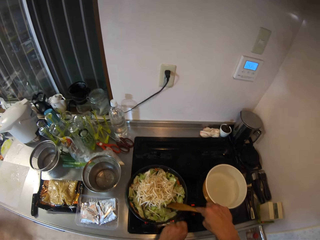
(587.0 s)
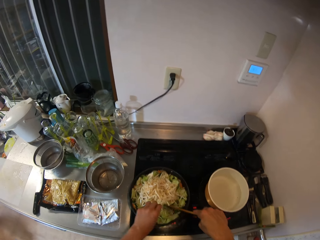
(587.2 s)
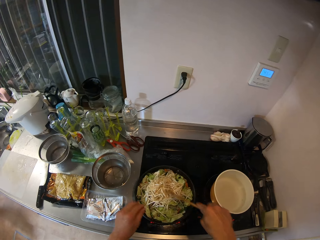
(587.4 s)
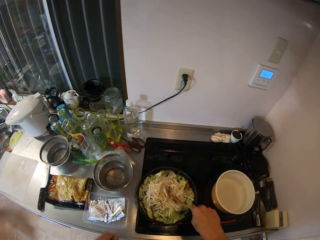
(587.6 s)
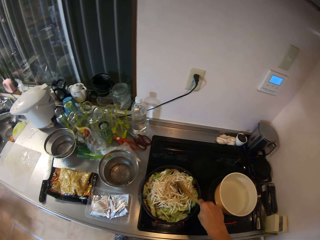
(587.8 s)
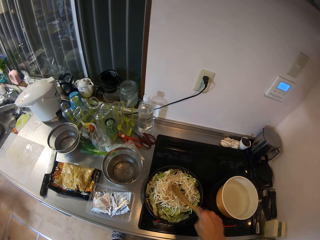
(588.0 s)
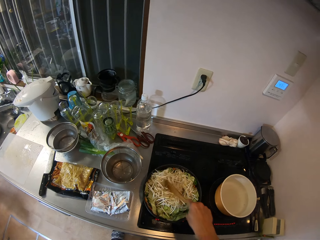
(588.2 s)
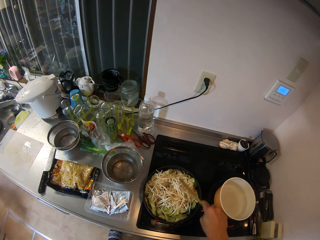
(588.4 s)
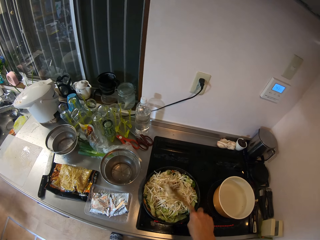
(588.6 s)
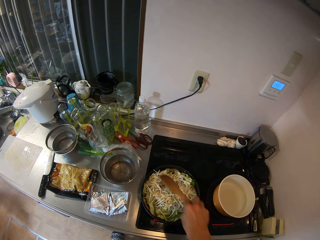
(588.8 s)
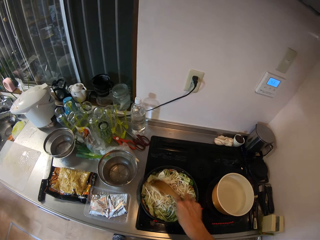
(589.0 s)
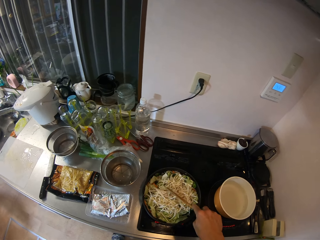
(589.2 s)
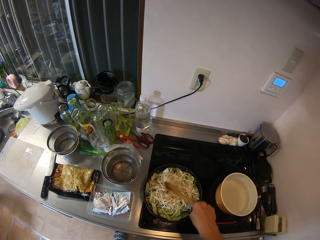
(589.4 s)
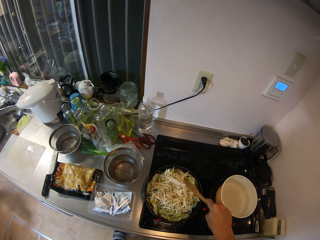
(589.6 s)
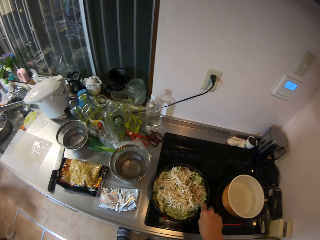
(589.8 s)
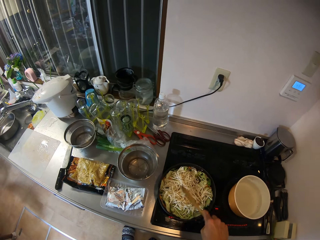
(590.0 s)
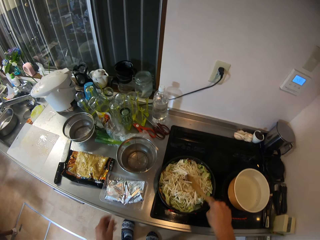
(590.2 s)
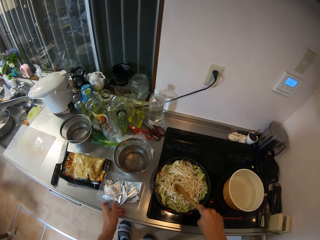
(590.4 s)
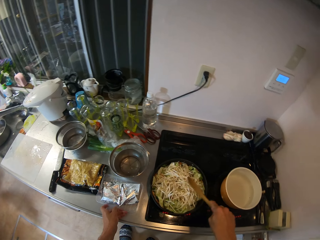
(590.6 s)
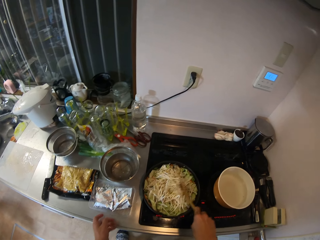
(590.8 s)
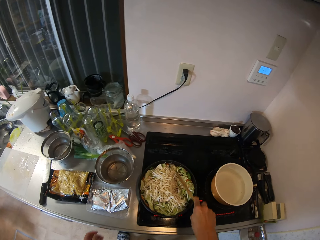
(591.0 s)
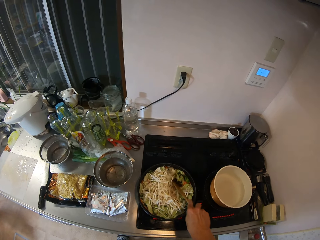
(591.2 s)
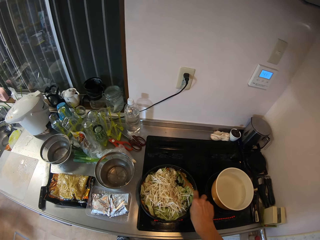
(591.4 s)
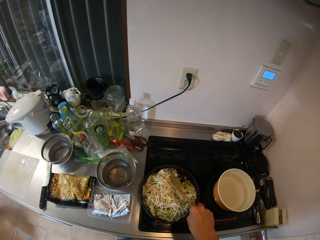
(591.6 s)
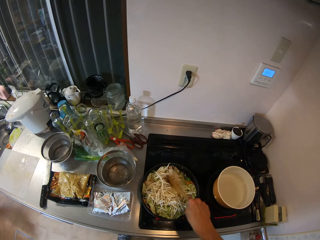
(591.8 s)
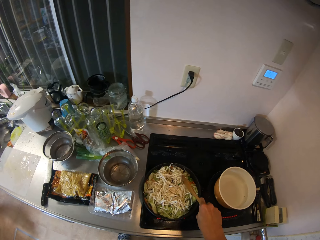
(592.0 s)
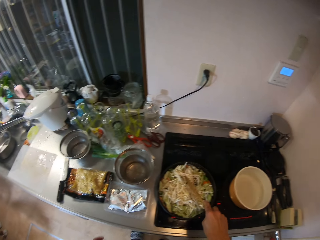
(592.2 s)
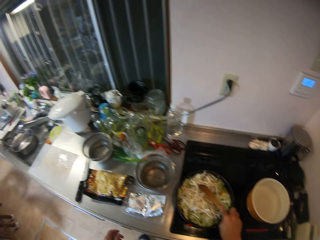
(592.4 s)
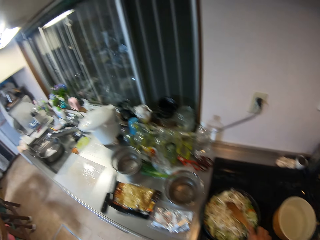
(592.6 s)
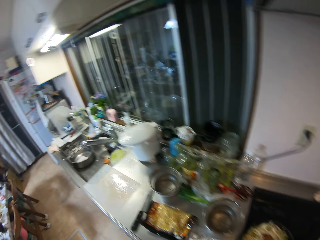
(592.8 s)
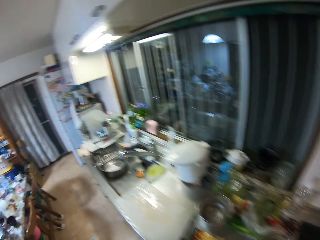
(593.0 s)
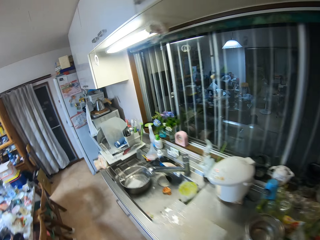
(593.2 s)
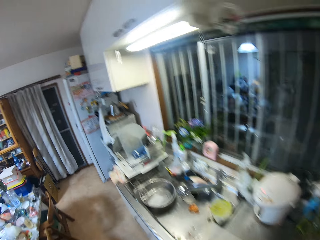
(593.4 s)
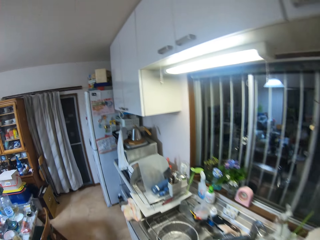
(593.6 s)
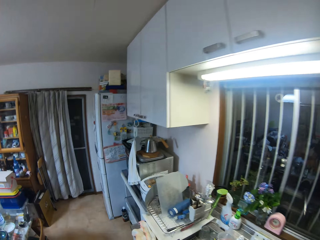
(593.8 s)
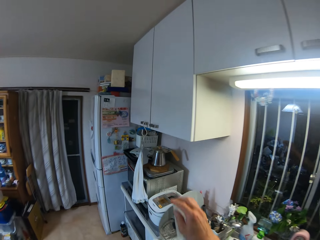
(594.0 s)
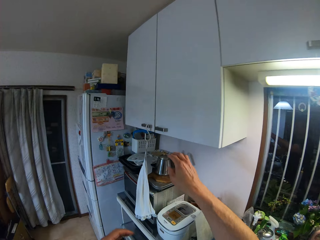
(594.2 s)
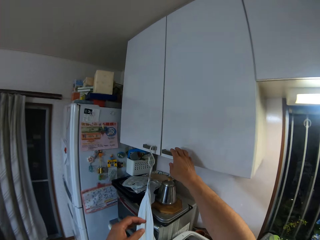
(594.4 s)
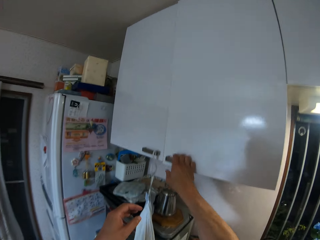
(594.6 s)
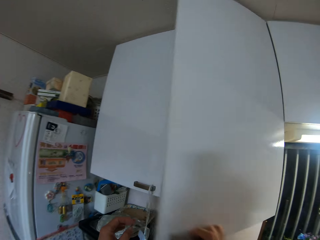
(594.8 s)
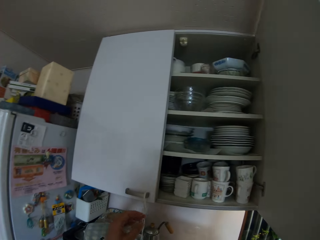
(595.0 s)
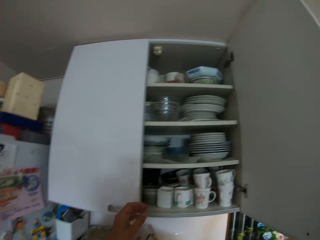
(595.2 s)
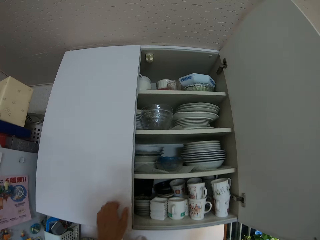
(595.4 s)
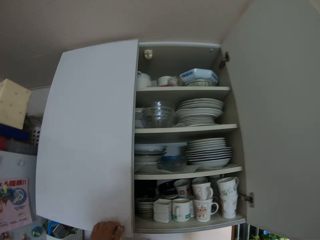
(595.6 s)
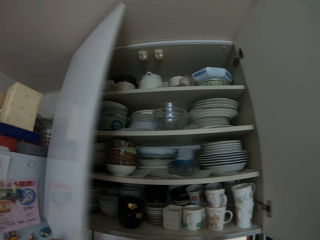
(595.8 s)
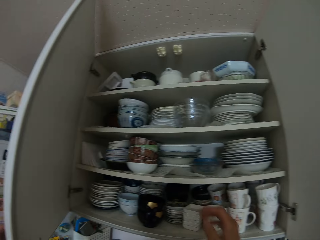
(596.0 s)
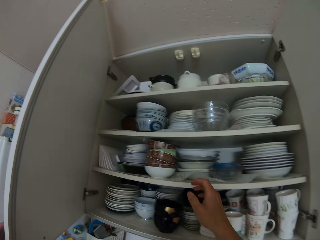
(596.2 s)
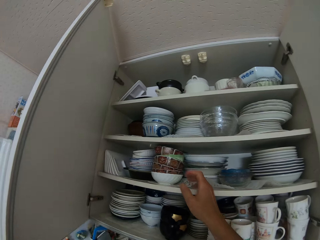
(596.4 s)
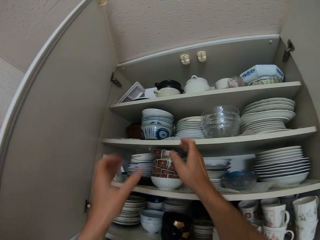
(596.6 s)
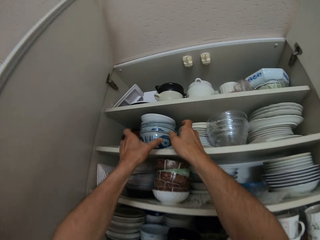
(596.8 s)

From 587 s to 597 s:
The camera wearer mixes the food. They adjust a container on the kitchen cabinet. They walk away from the cooker toward the cabinet shelf. They open a cupboard in the kitchen.

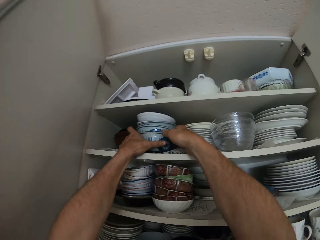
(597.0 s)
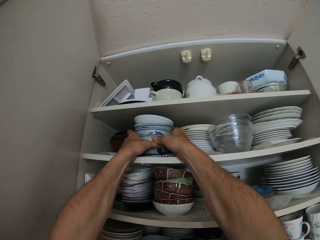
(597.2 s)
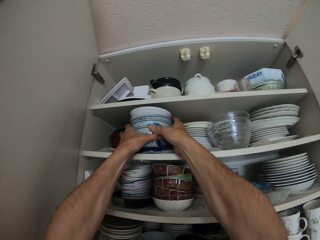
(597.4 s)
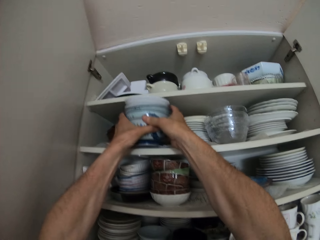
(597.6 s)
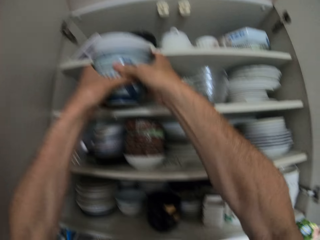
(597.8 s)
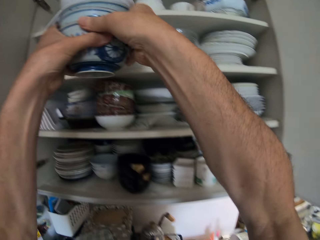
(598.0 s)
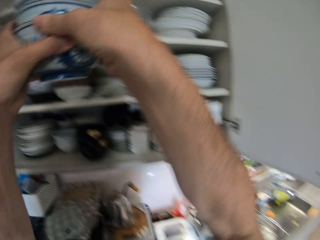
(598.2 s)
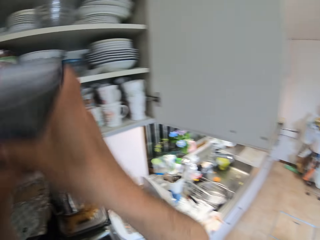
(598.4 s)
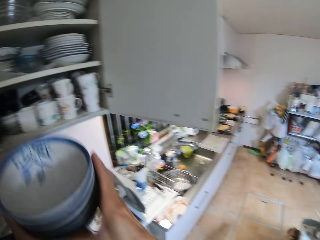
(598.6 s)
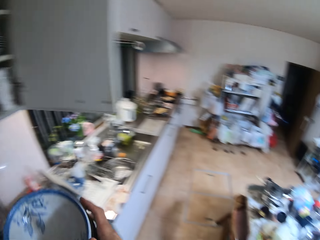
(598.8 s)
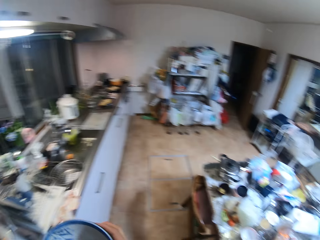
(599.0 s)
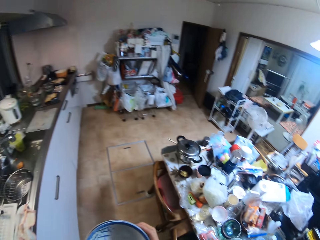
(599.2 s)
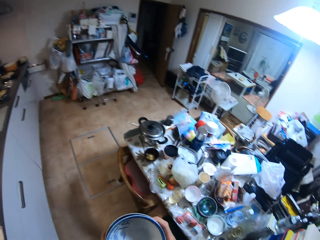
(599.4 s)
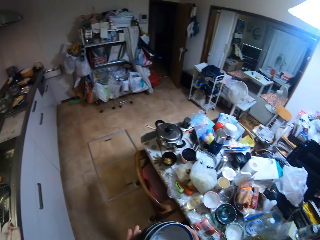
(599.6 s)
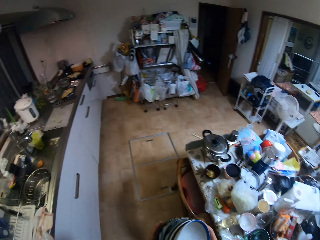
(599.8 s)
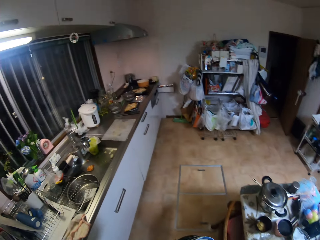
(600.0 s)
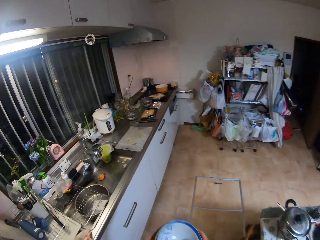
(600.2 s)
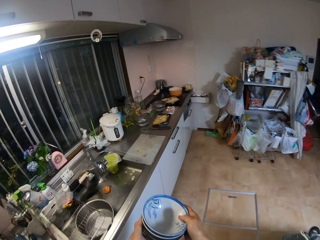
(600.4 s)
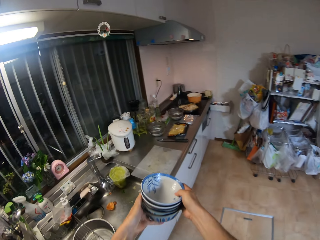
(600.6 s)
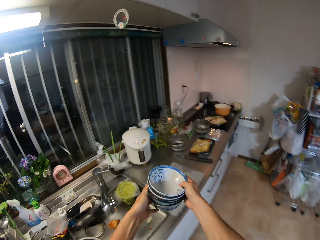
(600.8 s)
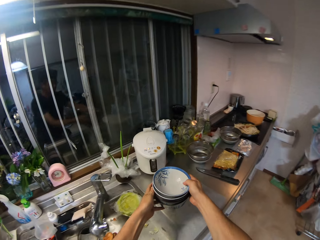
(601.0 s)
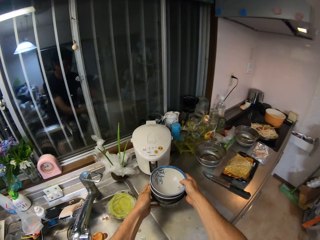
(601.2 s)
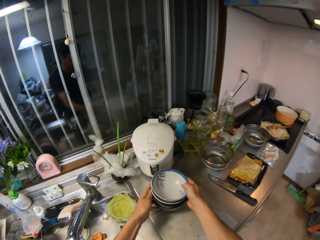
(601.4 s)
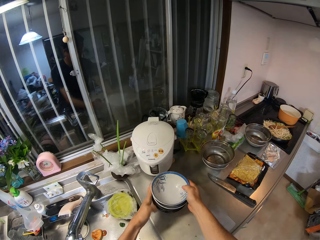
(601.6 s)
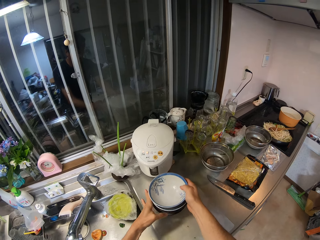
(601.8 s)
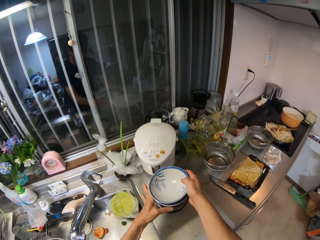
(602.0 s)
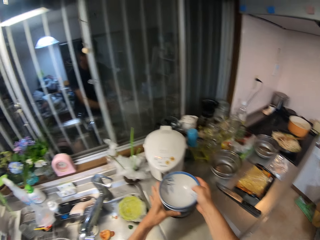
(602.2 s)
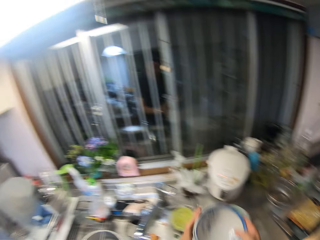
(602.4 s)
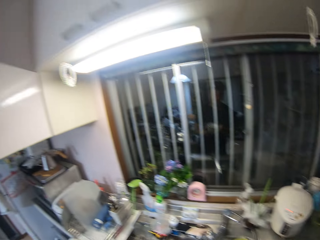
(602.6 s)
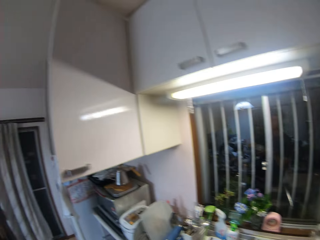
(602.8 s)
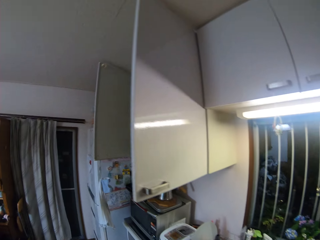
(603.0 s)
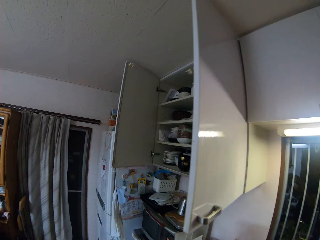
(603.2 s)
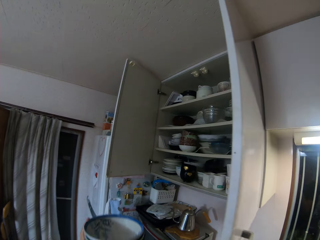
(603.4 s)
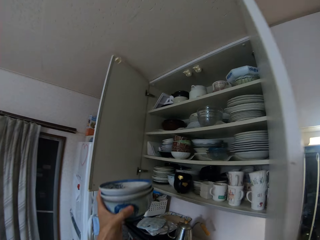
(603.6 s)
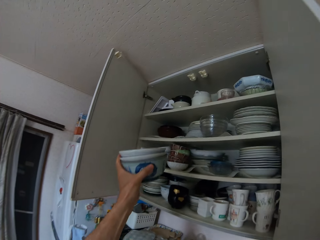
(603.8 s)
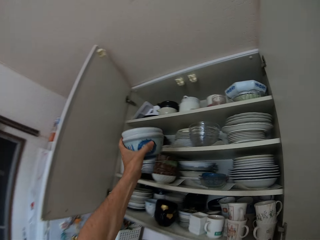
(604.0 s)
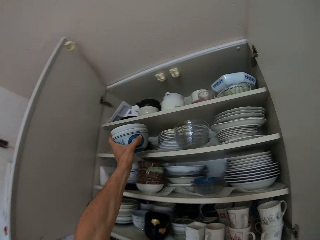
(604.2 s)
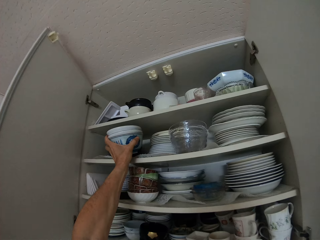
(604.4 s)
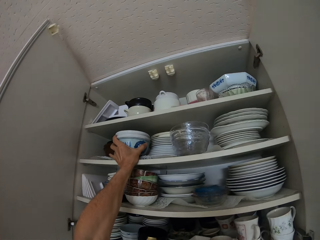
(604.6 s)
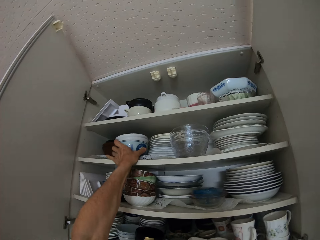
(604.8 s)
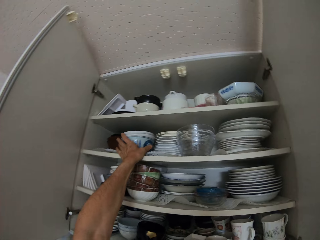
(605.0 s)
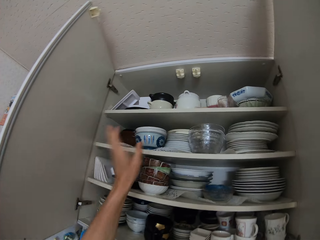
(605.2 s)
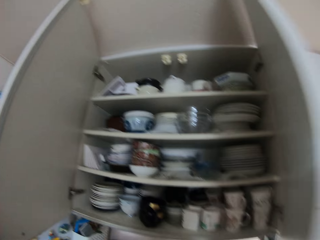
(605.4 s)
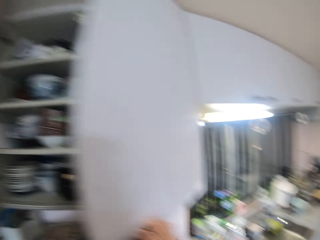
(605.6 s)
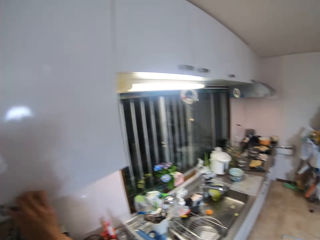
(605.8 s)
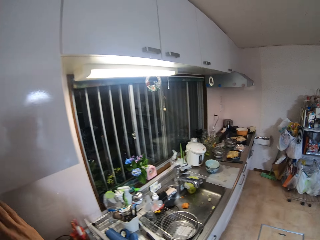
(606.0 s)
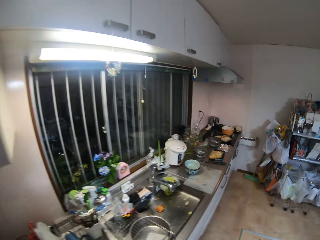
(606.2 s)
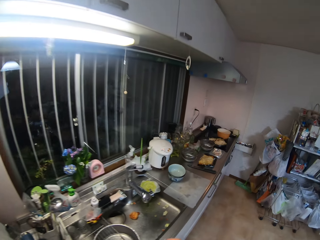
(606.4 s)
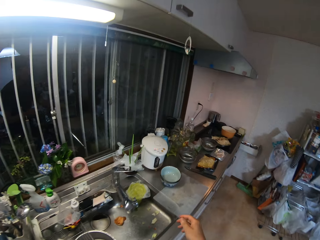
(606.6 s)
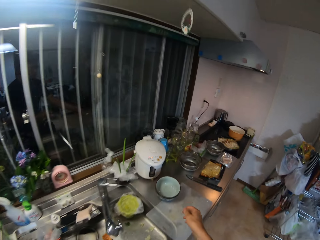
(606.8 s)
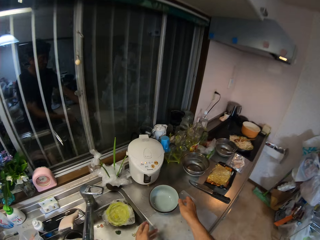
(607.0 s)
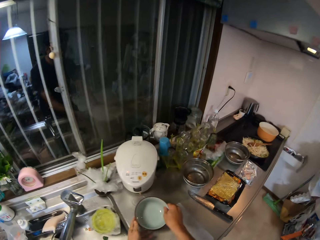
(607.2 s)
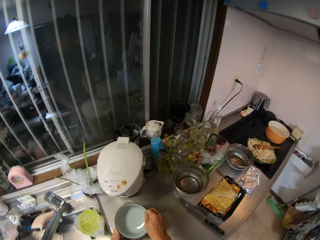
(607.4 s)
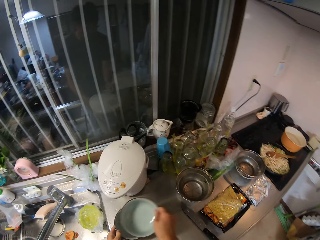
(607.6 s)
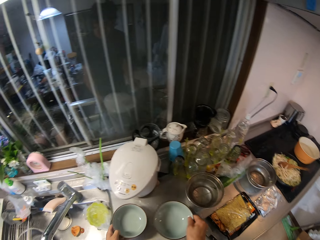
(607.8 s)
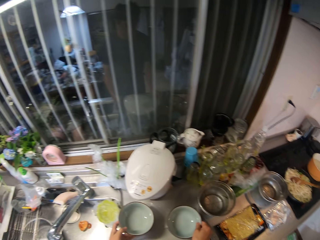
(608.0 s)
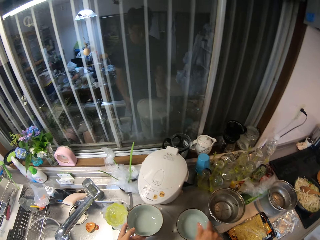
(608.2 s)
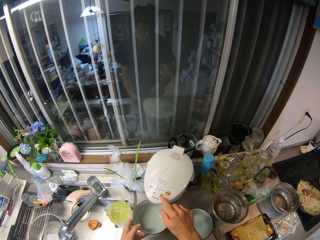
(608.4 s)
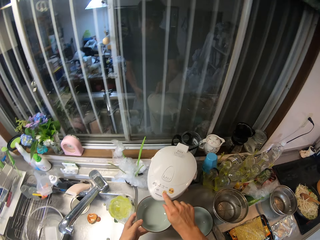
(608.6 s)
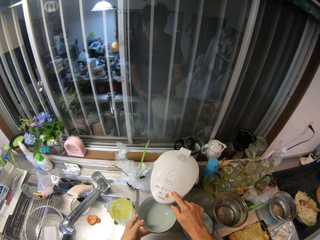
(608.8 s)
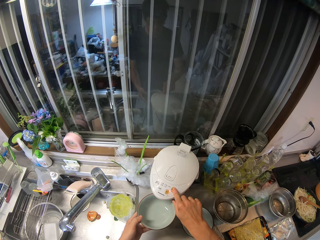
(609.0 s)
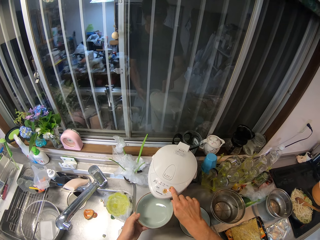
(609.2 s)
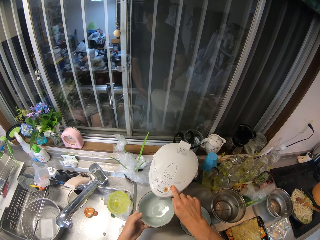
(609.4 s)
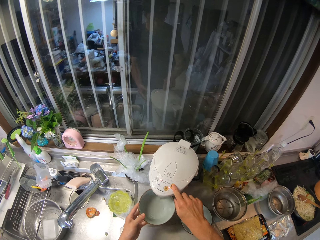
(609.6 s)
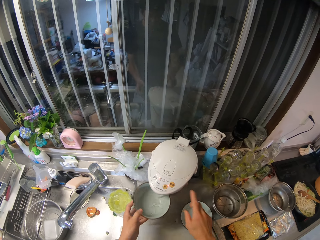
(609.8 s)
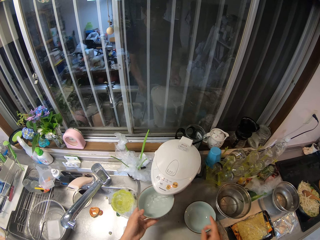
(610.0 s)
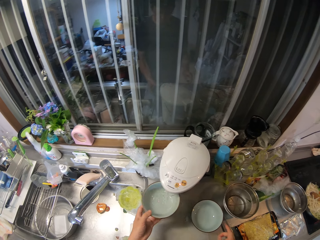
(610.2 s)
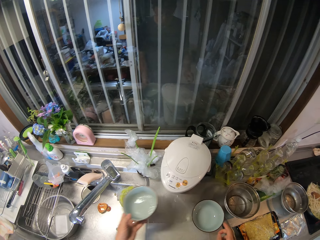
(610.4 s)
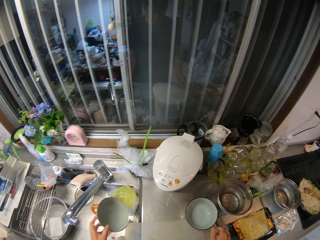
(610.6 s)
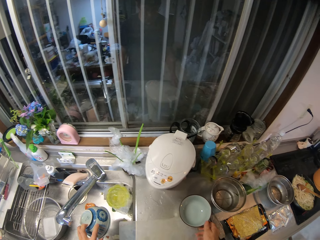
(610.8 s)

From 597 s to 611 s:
The camera wearer picks some set of bowls from the cupboard. They hold the bowls. They walk toward the counter top. They drop the bowl on the kitchen cabinet. They pack some of the bowl on the kitchen cabinet. They pick the bowl. They walk back to the cupboard. They drop the bowls inside the cupboard. They close the cupboard with both hands. They walk back to the kitchen cabinet. They separate the bowl on the kitchen cabinet. They hold the bowl. They pick a bowl on the kitchen cabinet. They put the bowl on the counter top. They fill the bowl with the water from an electric kettle on the kitchen cabinet. They rinse the bowl with the water from the electric kettle.
